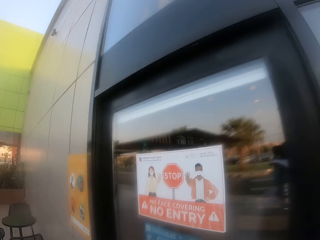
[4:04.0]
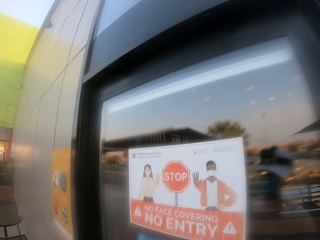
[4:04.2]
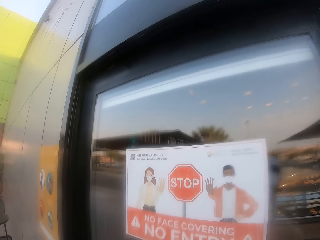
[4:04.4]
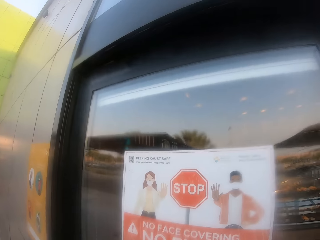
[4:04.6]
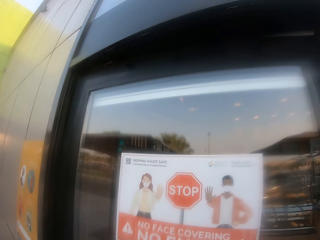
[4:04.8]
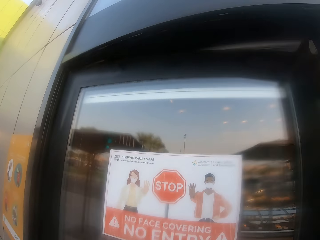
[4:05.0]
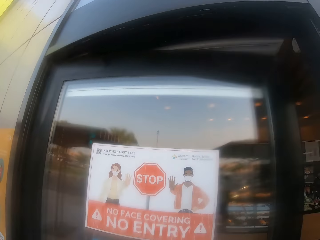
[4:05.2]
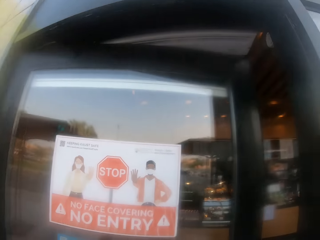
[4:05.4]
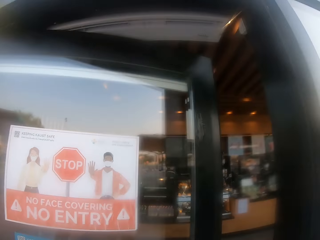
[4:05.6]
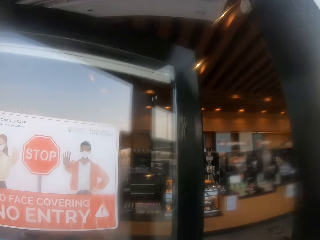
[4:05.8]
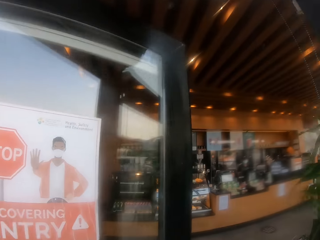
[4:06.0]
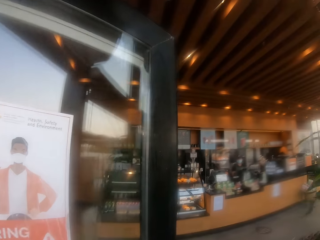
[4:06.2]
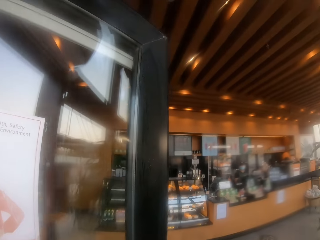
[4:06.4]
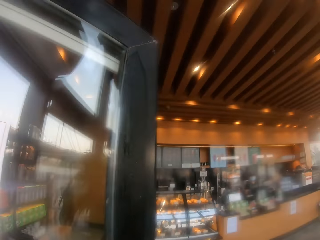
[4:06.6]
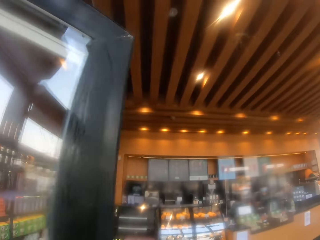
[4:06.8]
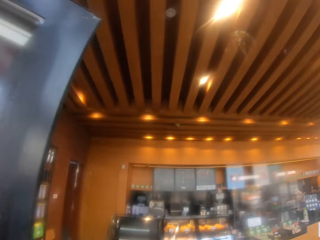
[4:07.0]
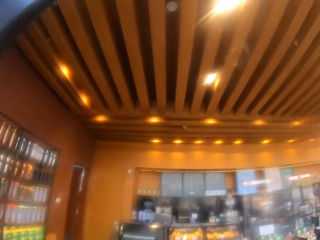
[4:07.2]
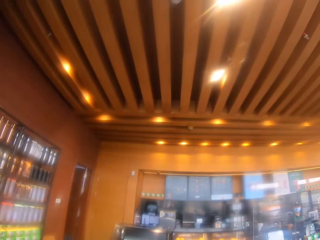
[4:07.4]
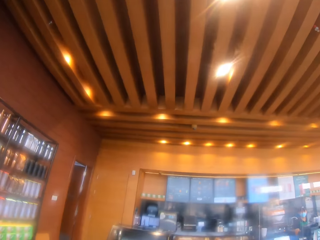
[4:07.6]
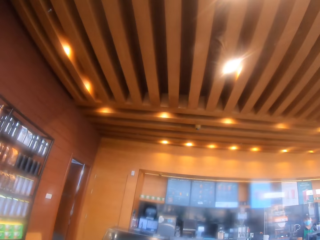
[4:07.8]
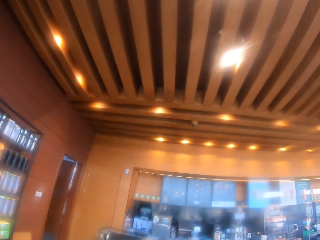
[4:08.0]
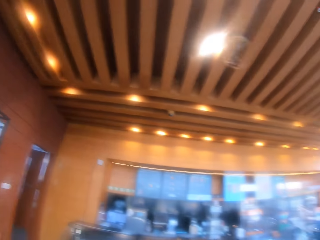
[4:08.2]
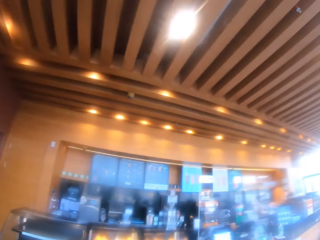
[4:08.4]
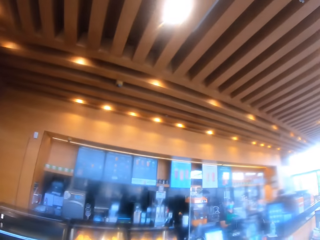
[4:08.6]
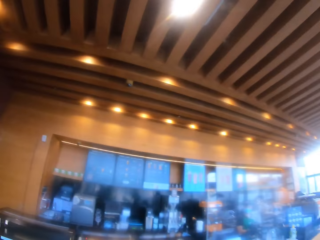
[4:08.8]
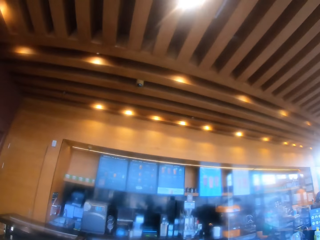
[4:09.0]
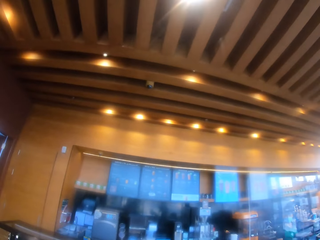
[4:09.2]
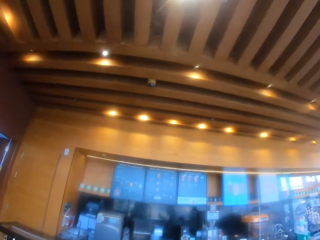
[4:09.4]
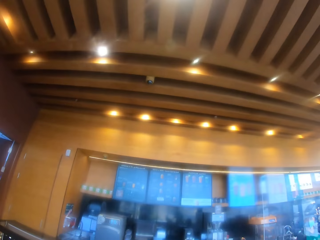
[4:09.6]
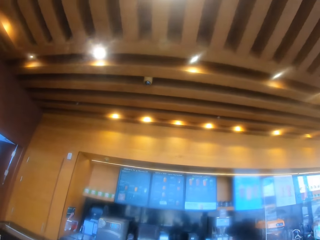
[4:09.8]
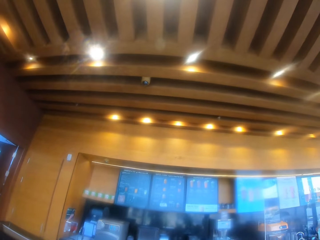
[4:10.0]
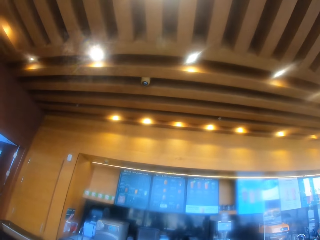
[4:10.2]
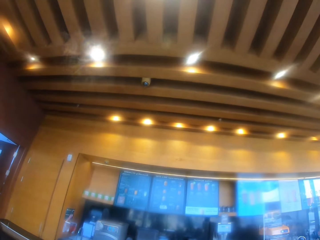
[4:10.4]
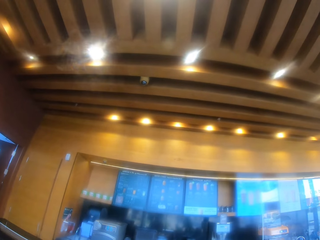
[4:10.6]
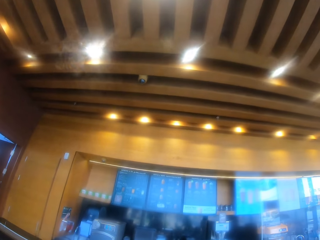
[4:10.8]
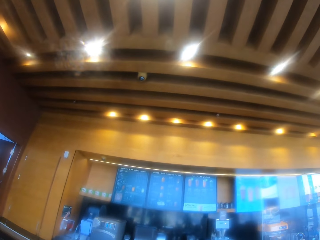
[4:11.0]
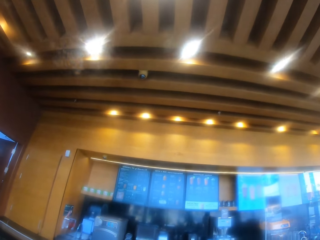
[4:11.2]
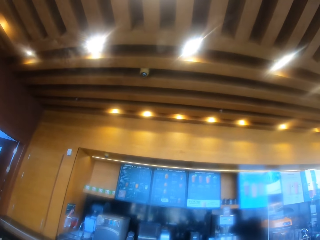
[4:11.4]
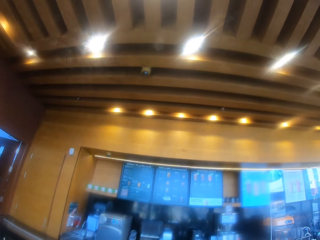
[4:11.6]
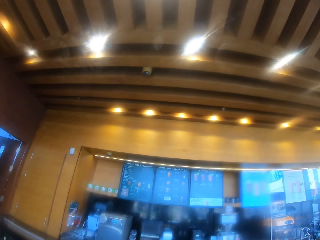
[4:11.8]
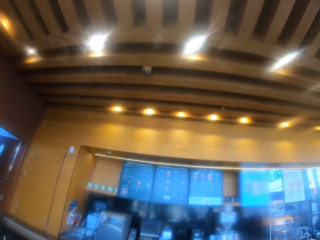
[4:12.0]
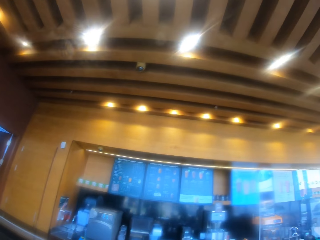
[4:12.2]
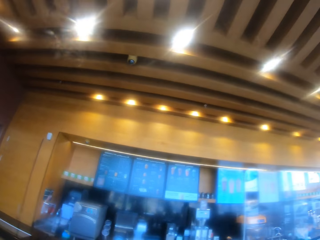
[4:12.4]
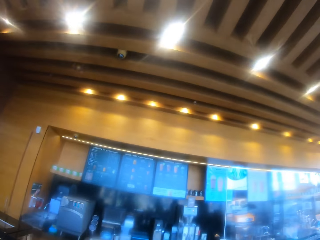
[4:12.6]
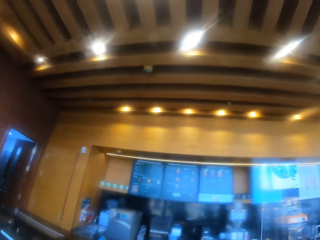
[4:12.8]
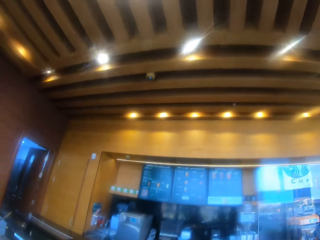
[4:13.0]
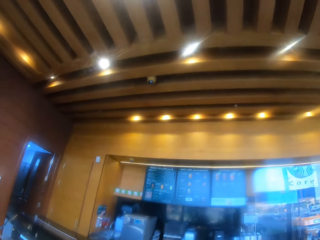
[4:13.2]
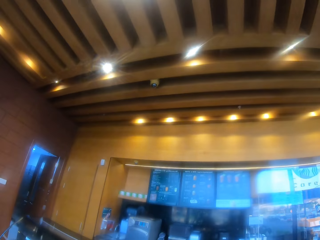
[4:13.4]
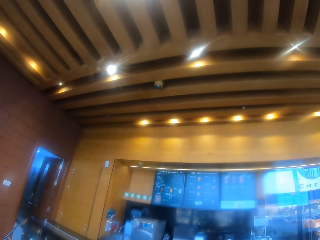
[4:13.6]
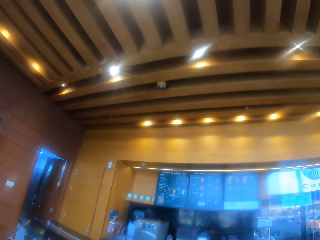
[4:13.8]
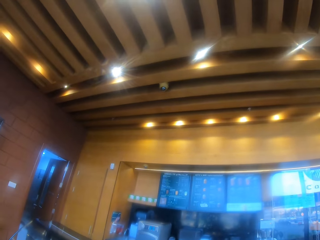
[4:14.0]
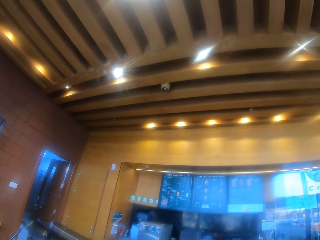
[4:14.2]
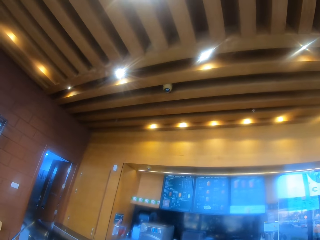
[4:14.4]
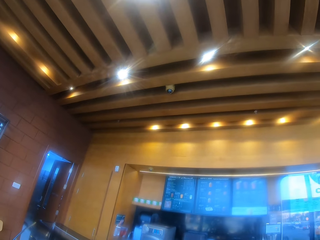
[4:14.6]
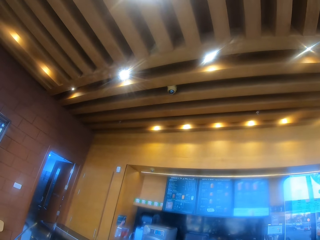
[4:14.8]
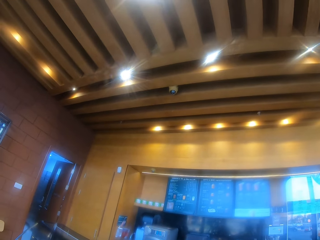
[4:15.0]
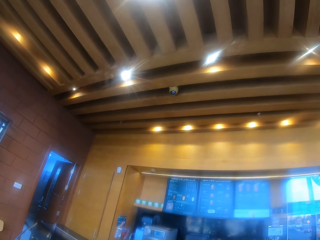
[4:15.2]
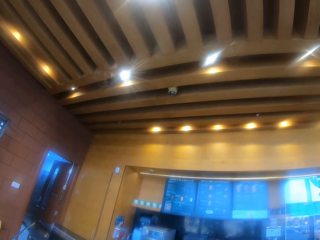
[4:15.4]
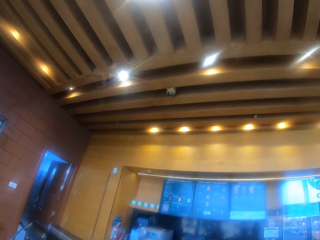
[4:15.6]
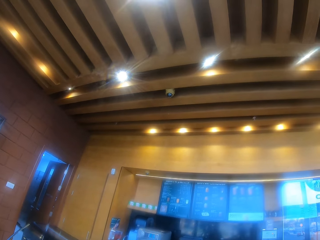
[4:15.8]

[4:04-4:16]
The camera wearer opens the door of the food store. They enter the food store and walk inside the food store. They stop. They look at the prices on the counter.

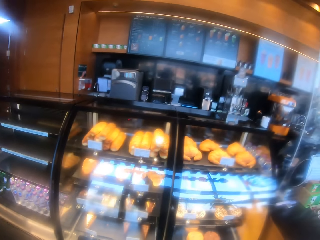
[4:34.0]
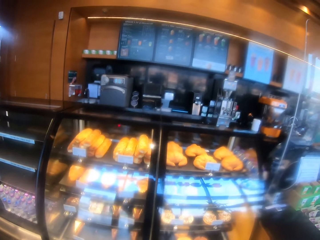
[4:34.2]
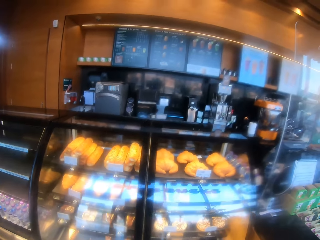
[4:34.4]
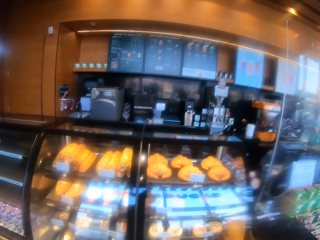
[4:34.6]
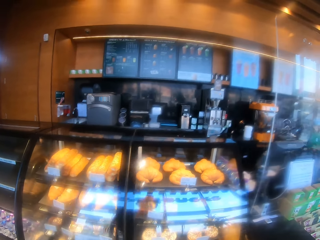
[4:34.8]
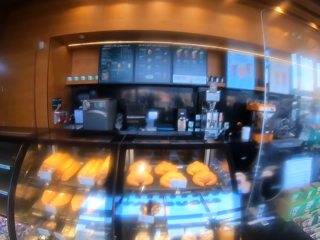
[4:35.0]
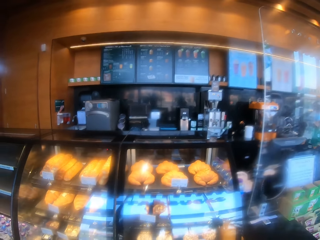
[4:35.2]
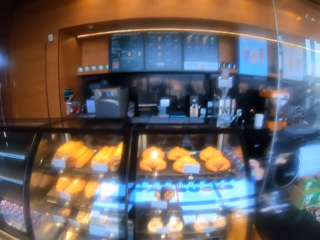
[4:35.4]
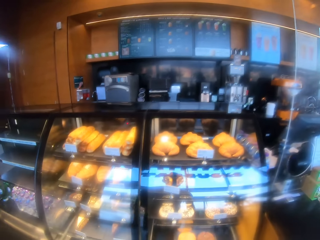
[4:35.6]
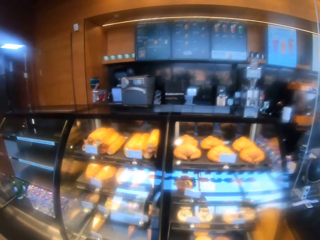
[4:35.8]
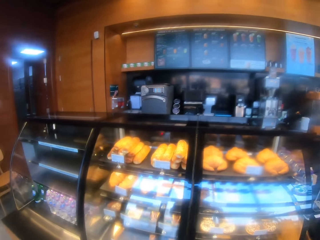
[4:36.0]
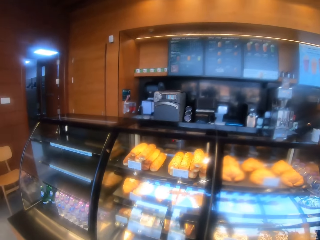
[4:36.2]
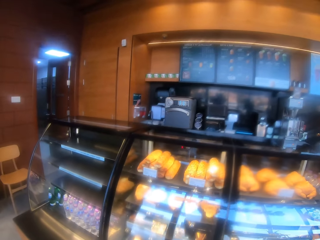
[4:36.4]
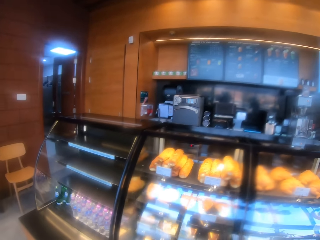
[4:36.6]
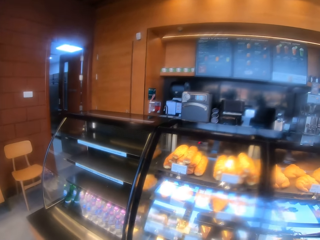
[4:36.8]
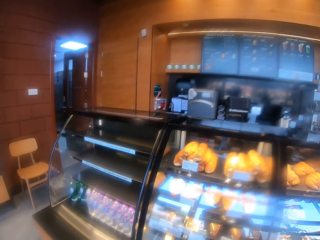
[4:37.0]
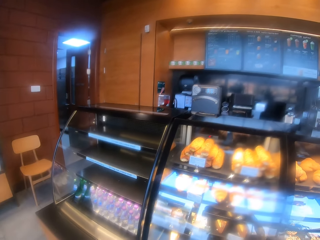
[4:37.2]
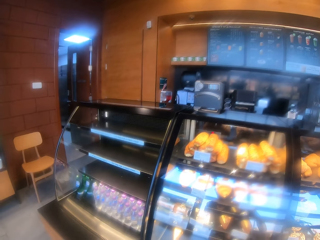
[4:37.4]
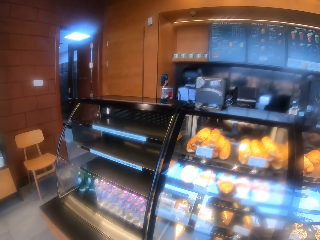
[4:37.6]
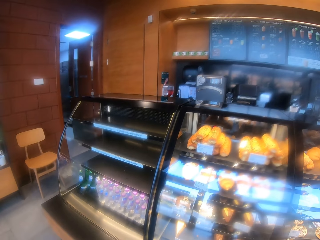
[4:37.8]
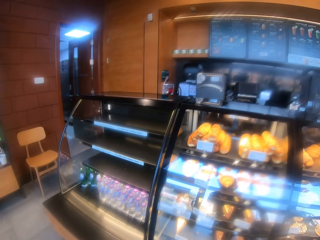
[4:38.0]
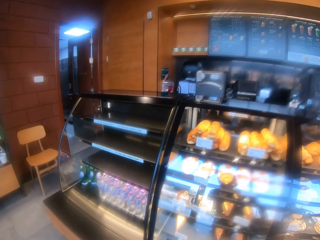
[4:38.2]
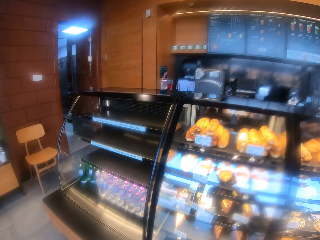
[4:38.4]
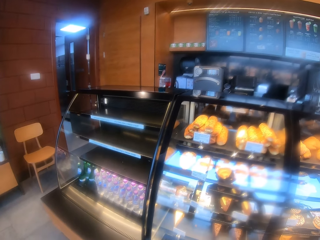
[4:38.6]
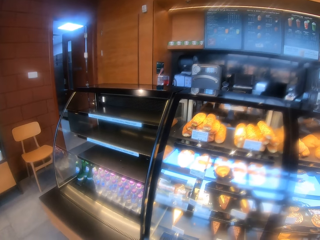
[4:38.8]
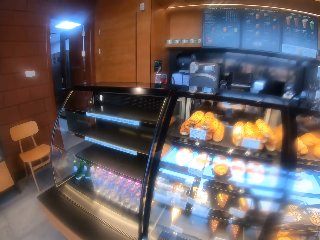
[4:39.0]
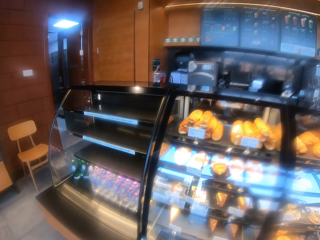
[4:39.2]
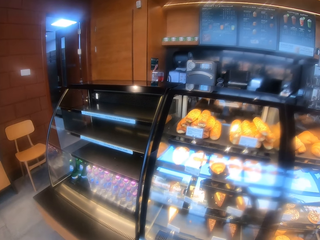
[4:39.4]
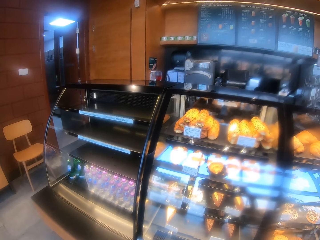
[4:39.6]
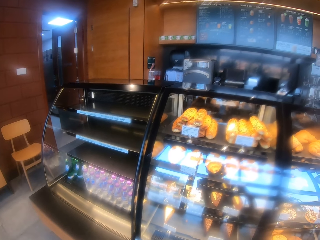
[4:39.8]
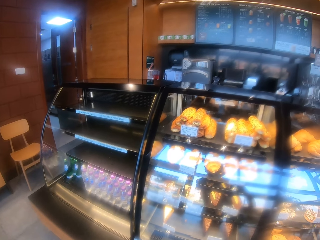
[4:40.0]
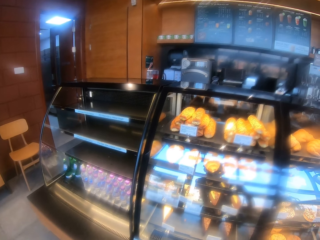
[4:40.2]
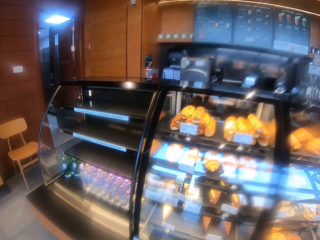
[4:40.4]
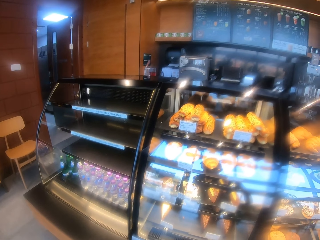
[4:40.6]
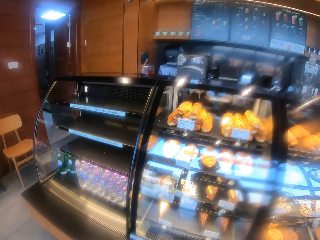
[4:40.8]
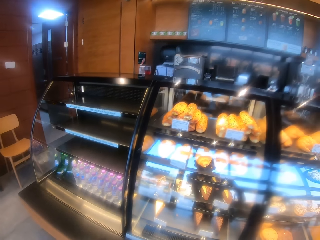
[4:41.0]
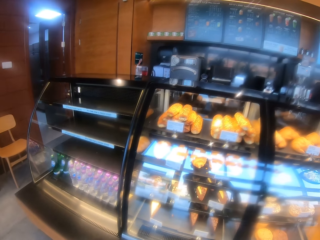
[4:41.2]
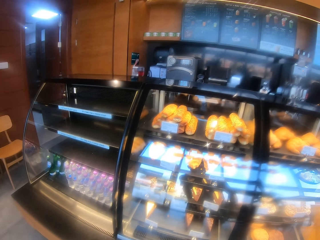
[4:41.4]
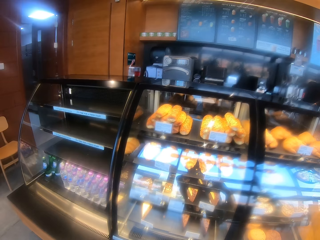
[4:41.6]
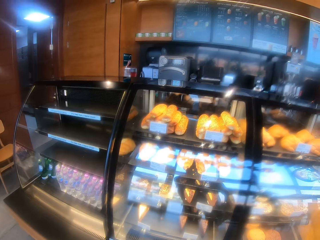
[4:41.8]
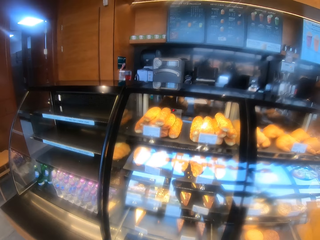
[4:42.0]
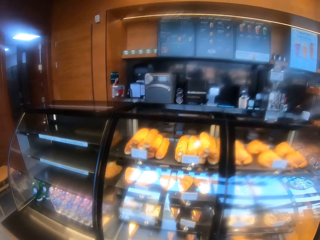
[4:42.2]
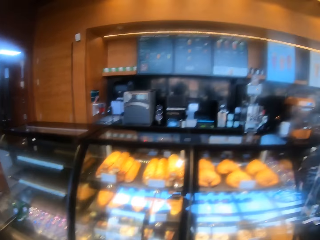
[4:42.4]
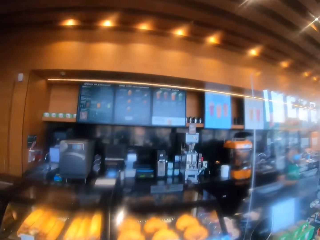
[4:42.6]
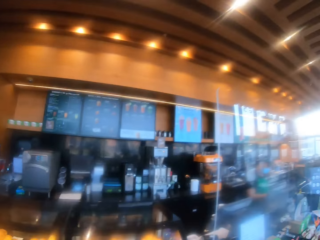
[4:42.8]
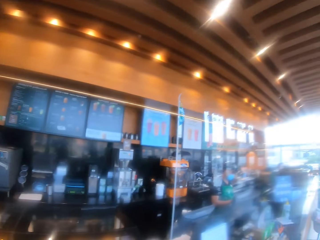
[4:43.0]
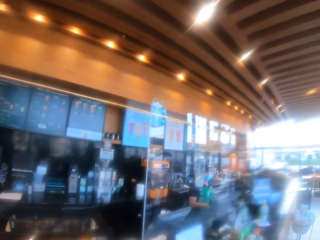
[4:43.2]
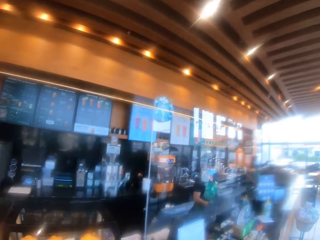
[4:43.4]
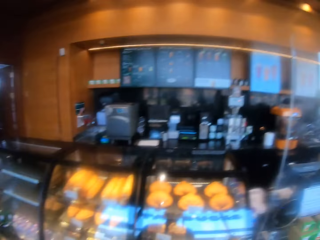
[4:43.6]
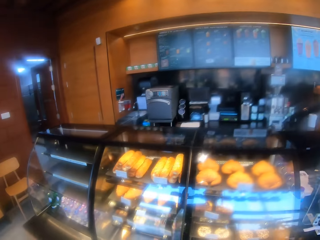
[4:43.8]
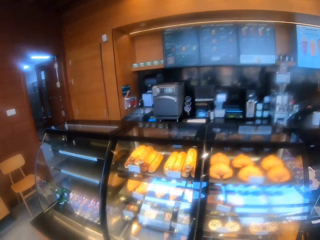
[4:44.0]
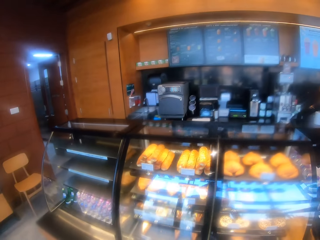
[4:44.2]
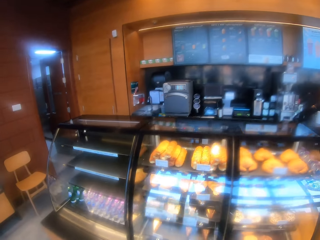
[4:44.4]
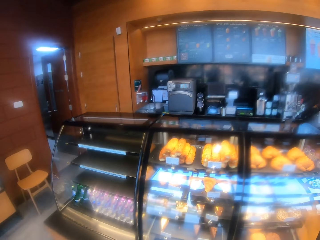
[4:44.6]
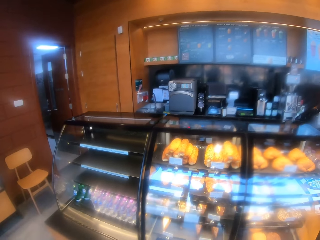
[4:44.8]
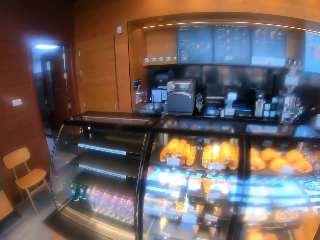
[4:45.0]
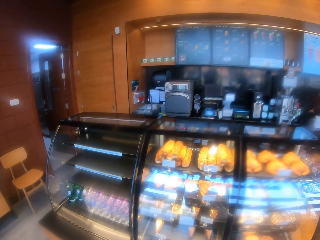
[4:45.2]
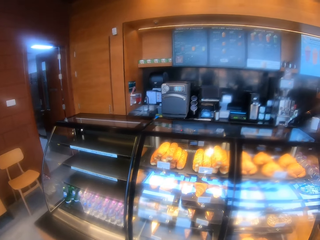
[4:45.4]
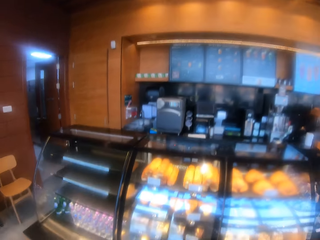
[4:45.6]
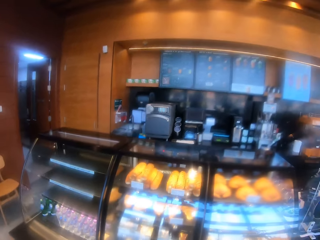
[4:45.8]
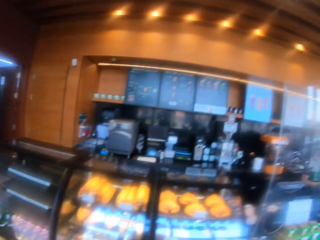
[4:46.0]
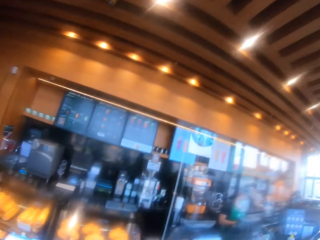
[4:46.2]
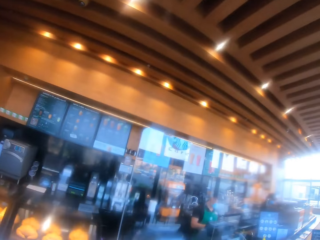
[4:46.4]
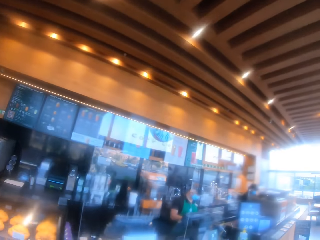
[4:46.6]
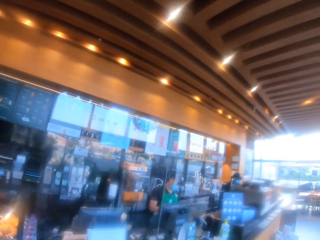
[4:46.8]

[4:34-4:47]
The camera wearer stops. They stare at the food in the display chiller. They look around. They stare at the food in the display chiller.
